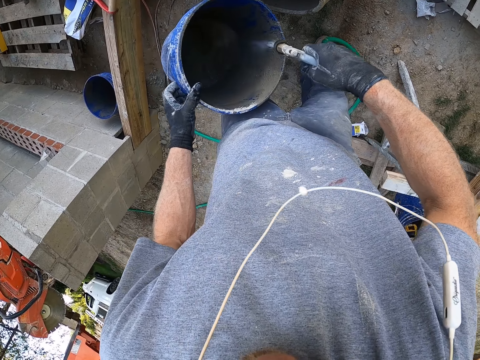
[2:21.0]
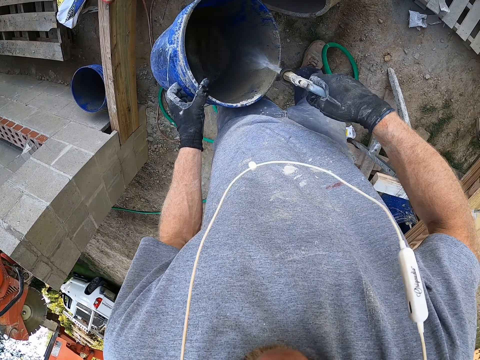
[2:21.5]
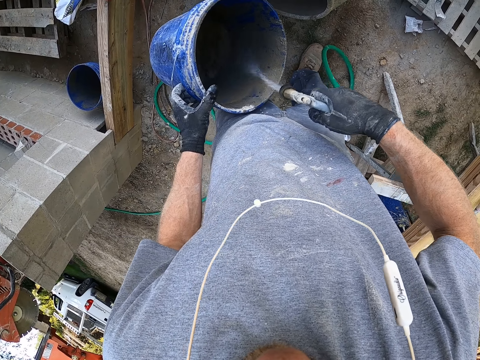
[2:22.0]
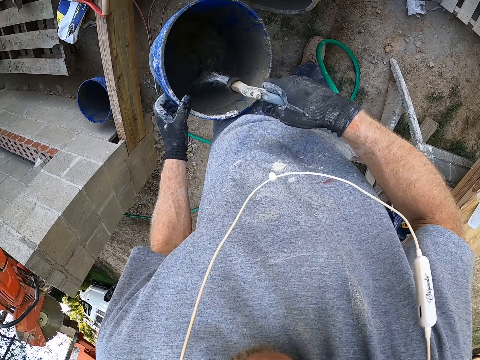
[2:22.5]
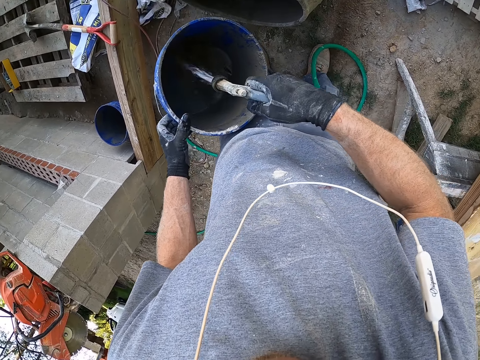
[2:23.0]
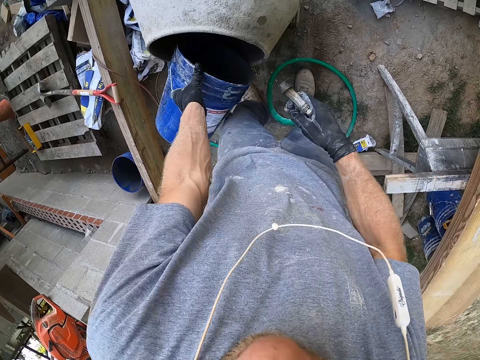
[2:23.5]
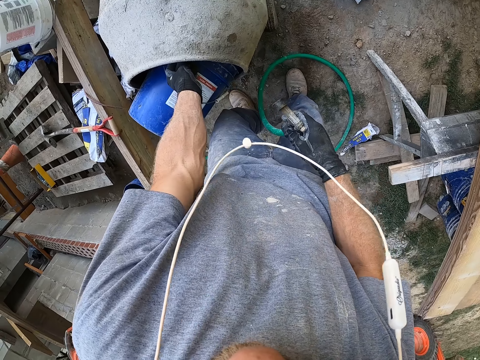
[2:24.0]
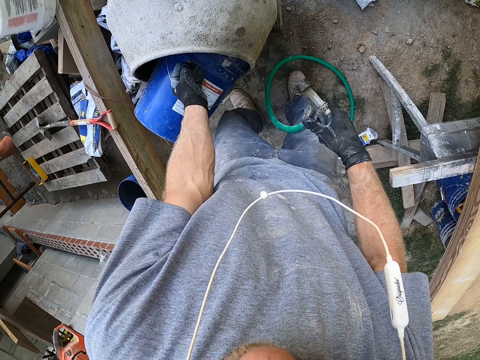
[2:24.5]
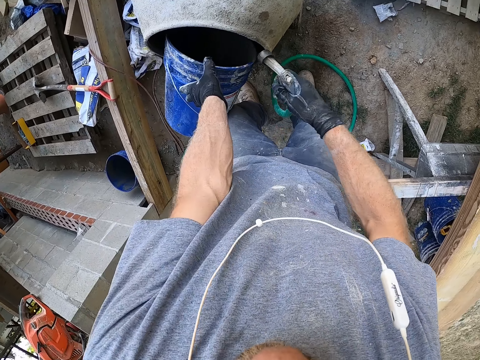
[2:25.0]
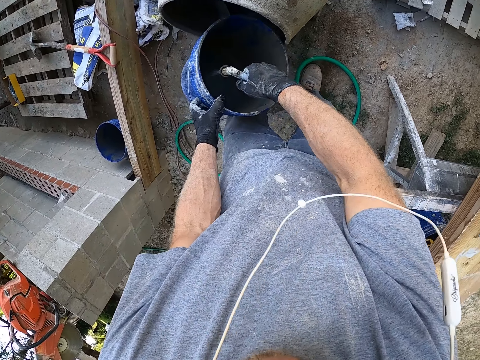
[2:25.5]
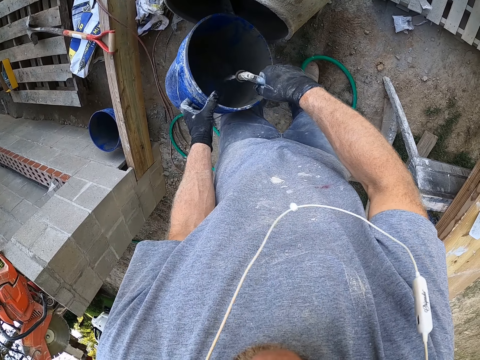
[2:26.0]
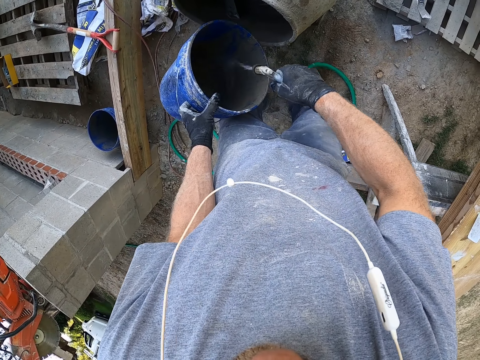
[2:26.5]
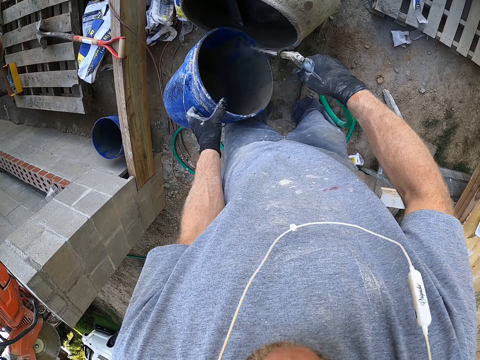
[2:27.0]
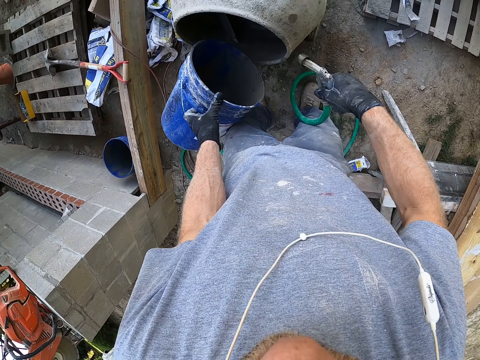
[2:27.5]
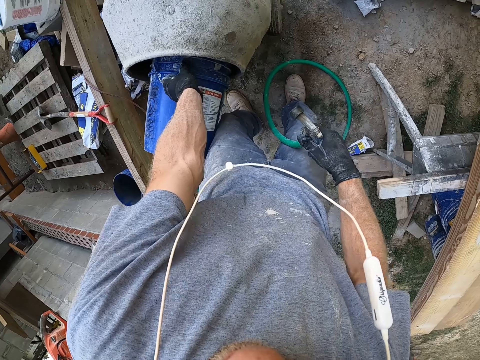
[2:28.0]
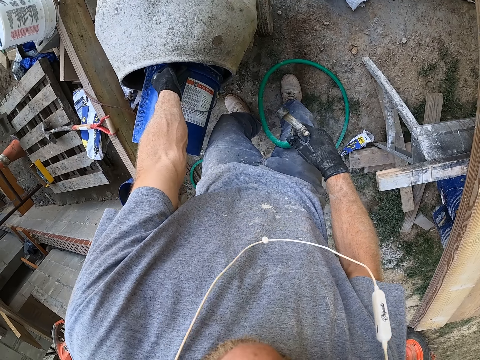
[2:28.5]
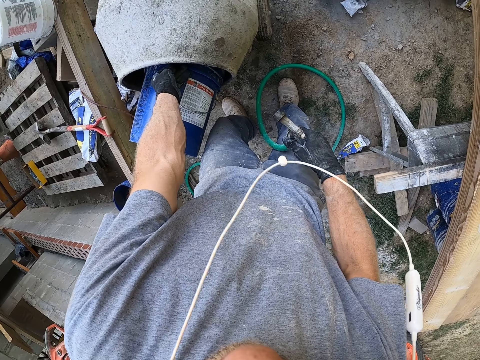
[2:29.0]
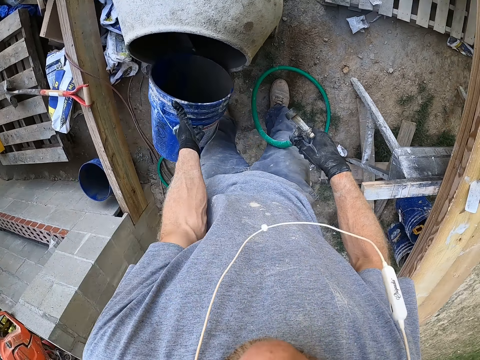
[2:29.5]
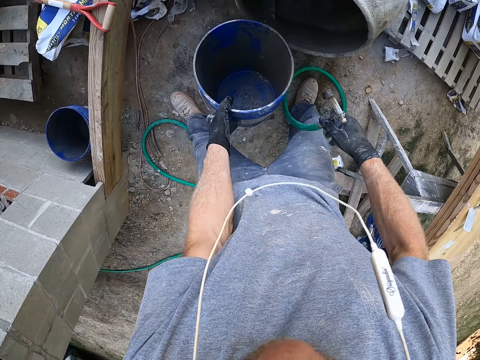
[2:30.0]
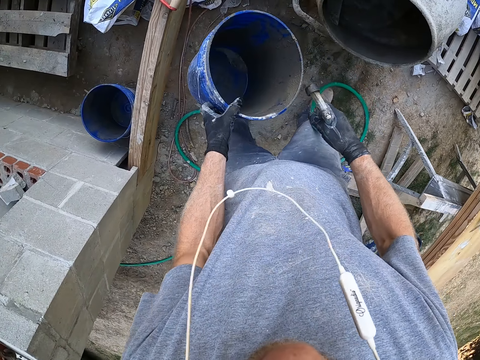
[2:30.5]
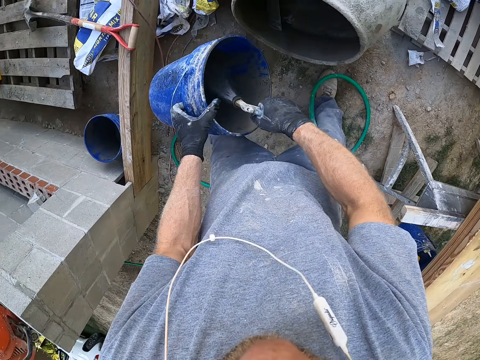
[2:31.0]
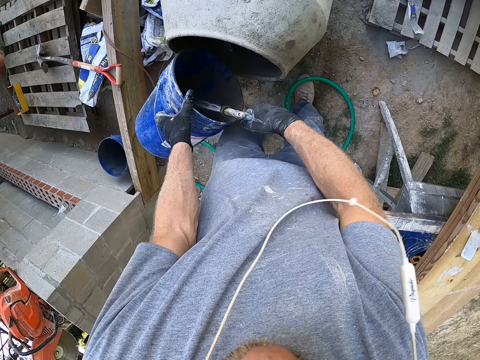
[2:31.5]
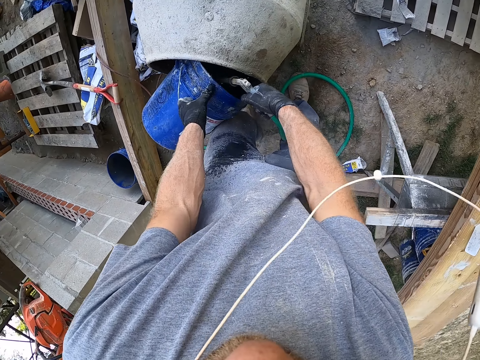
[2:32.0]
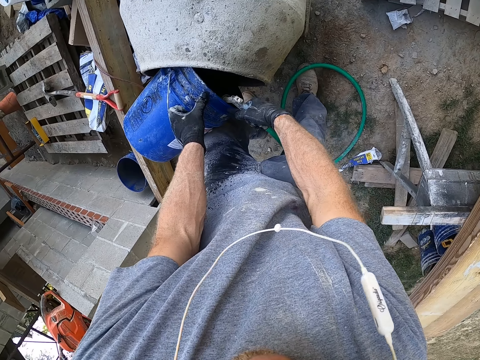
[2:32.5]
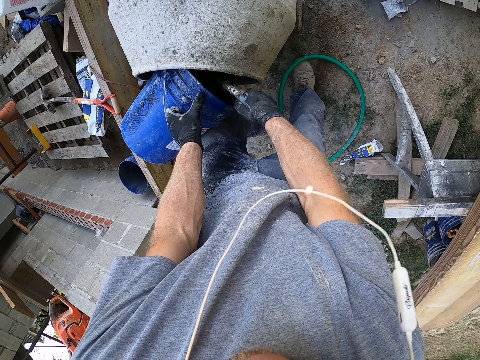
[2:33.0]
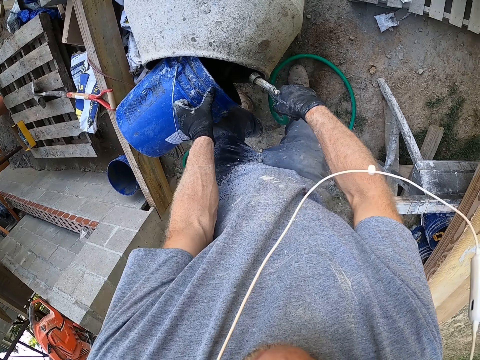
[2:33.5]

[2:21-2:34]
The camera wearer pours water into the concrete mixer. They rinse the bucket. They pour water in the mixer. They rinse the bucket.

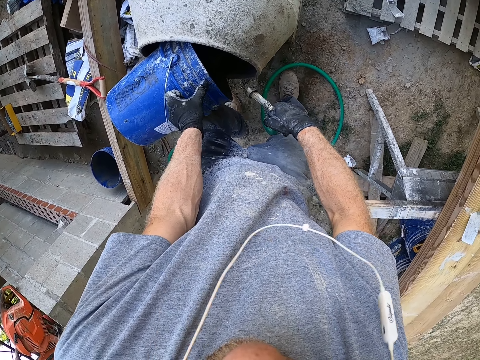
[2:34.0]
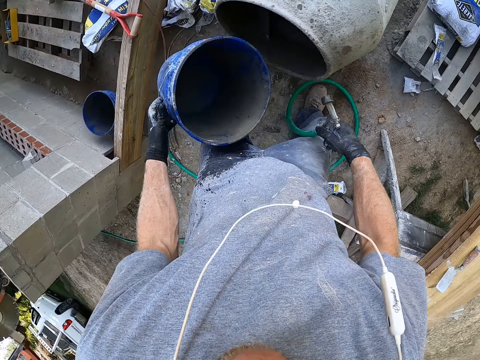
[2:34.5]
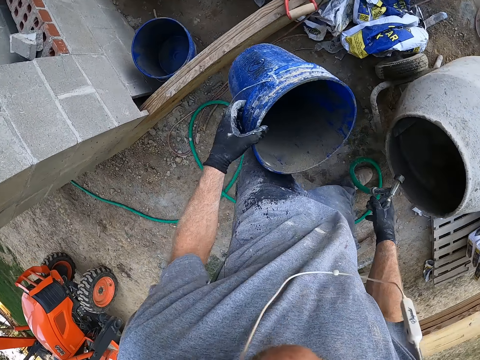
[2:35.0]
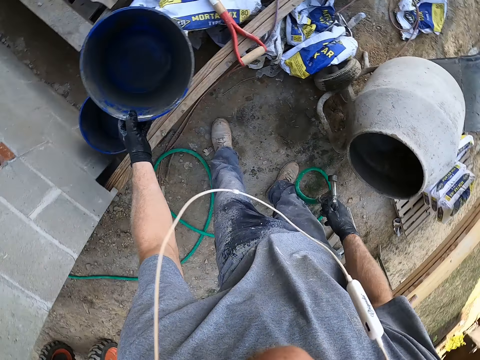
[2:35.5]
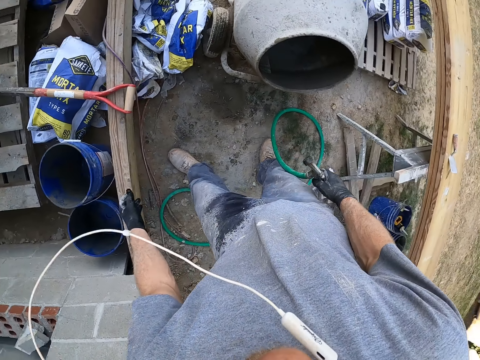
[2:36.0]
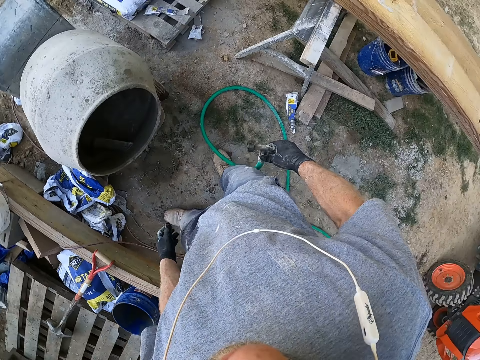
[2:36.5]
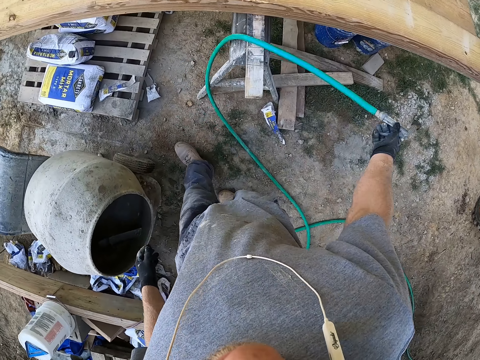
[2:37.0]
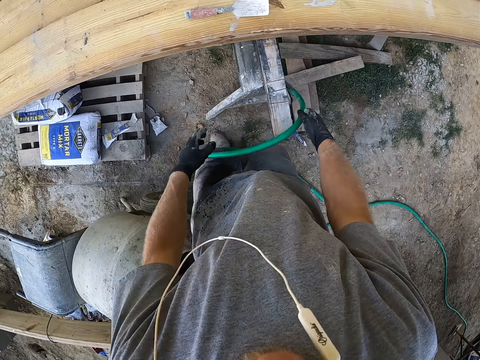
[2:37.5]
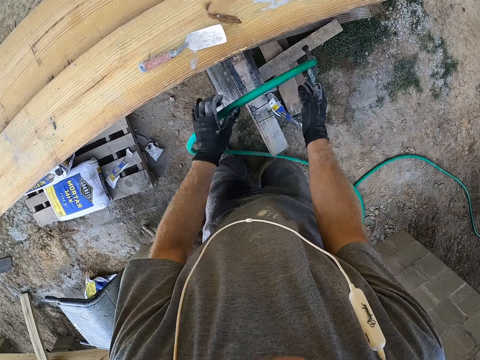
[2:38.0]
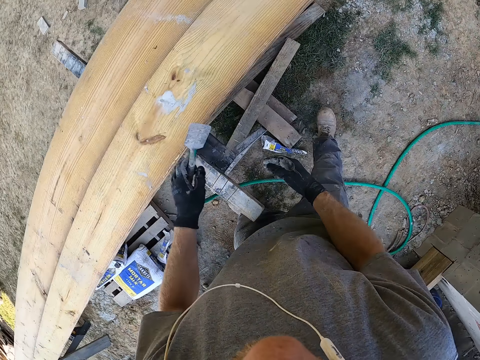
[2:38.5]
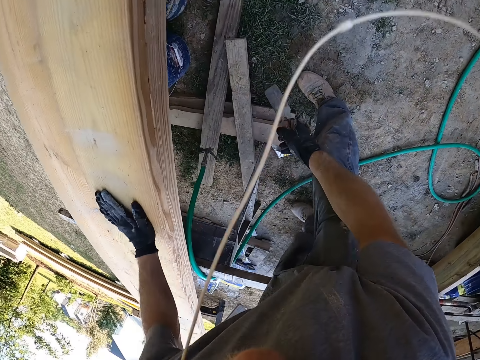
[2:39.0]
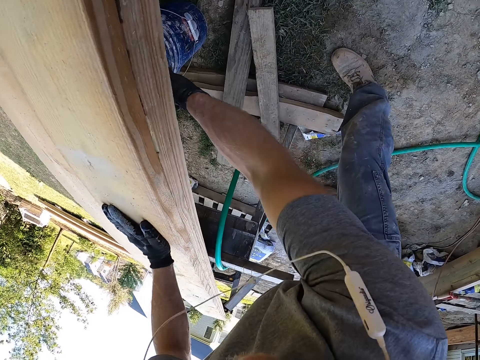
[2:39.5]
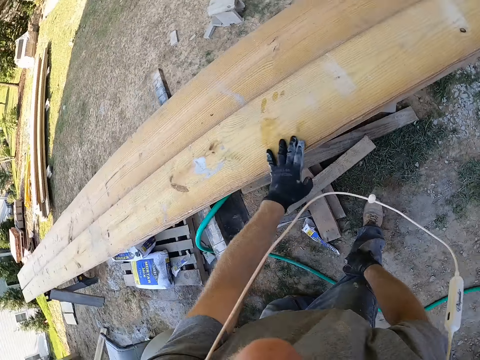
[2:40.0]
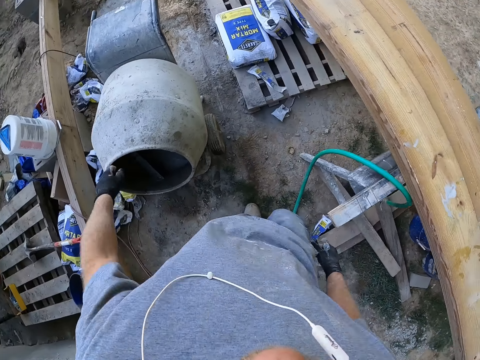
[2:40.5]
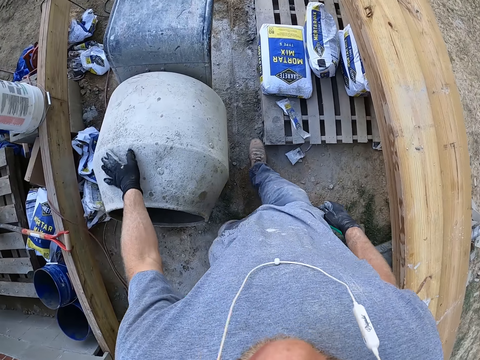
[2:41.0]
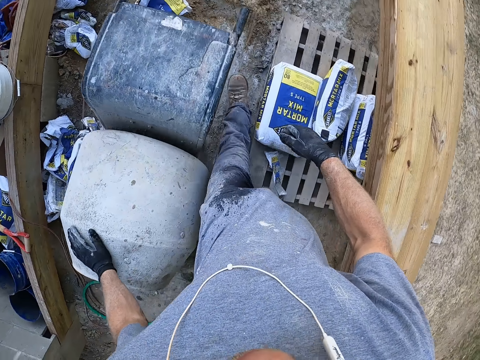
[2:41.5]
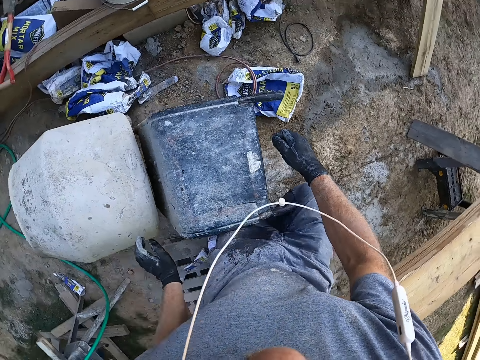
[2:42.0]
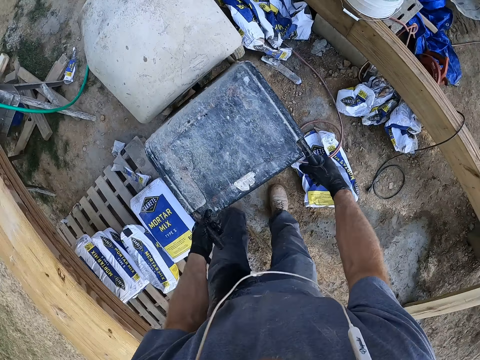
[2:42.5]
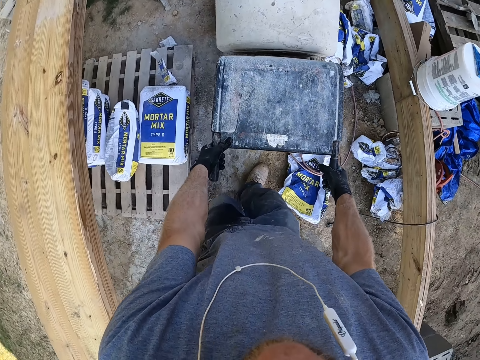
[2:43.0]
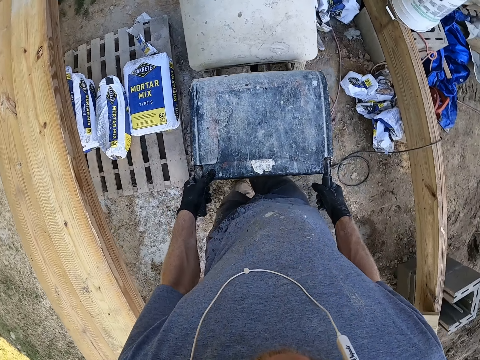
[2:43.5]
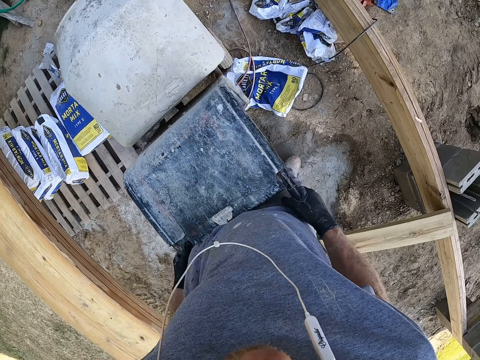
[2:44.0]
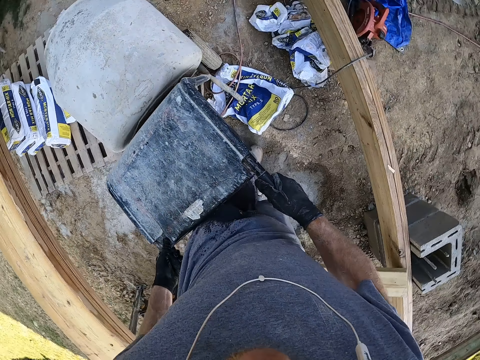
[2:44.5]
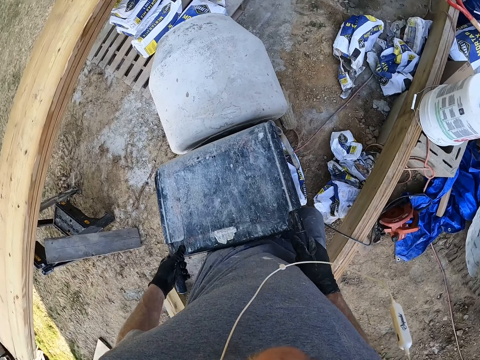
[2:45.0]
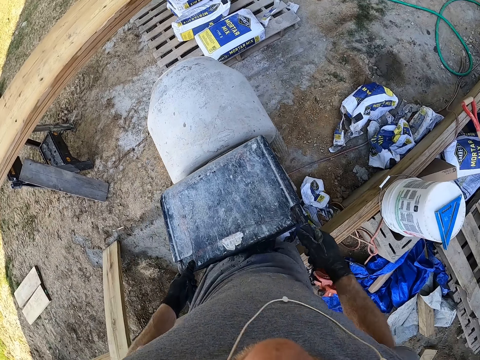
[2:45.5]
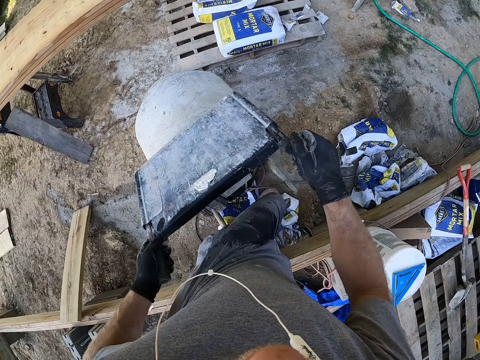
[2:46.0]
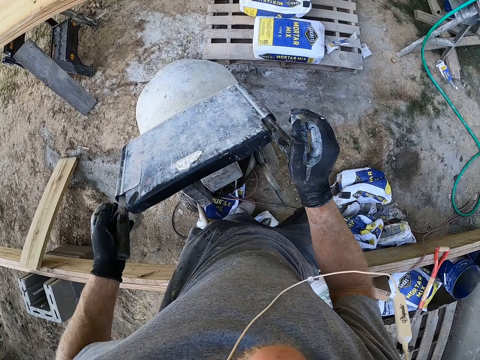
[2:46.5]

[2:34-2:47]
The camera wearer puts the bucket on the ground. They drop the hose. They hang the tap on the timber. They pick the square trowel from the timber. They put the square trowel in the bucket. They walk around. They touch the mixer. They turn the mixer. They drag the concrete mixer. They pour the water on the ground from the mixer.
